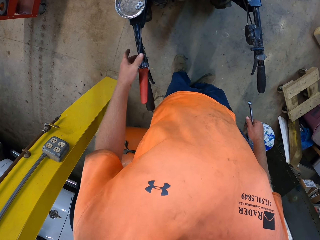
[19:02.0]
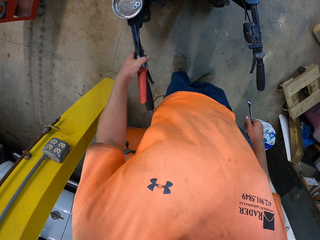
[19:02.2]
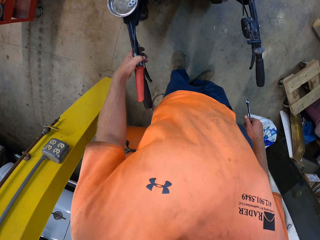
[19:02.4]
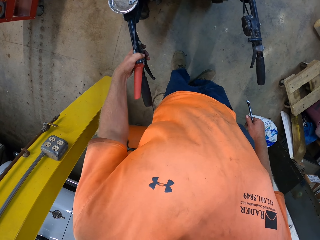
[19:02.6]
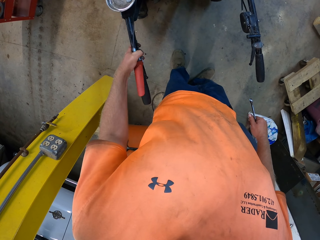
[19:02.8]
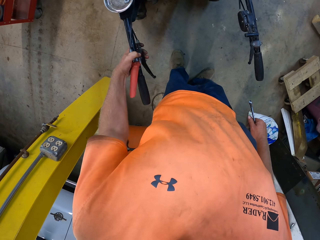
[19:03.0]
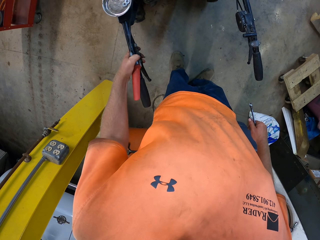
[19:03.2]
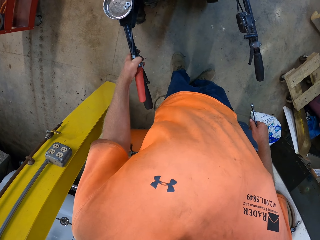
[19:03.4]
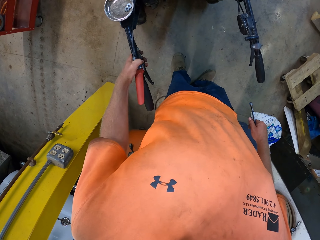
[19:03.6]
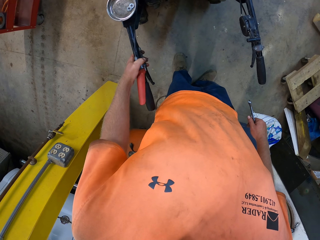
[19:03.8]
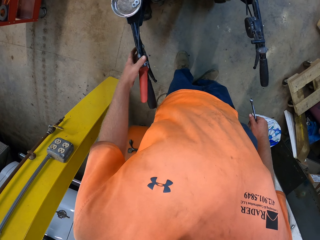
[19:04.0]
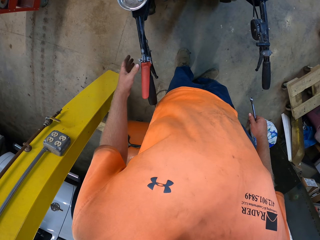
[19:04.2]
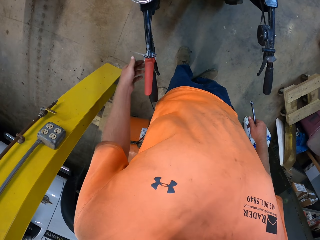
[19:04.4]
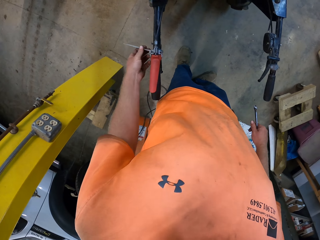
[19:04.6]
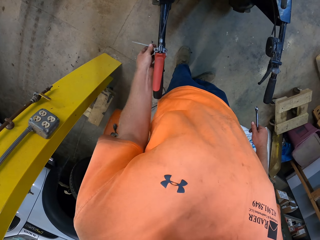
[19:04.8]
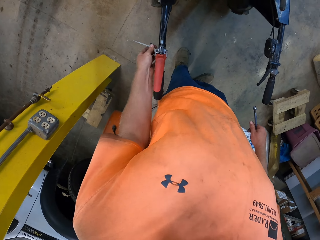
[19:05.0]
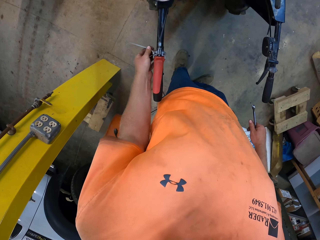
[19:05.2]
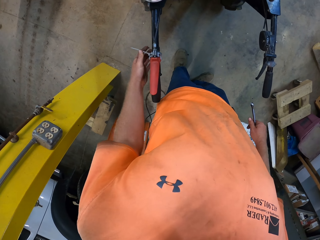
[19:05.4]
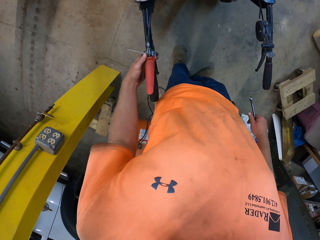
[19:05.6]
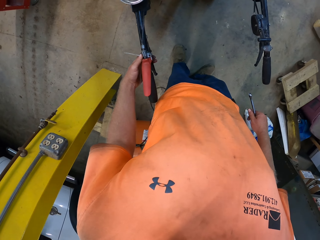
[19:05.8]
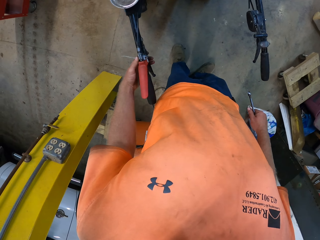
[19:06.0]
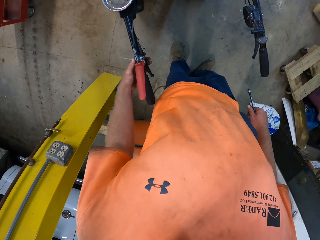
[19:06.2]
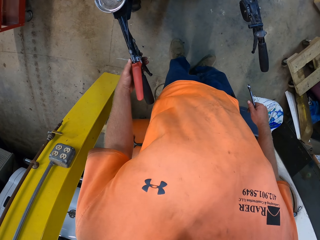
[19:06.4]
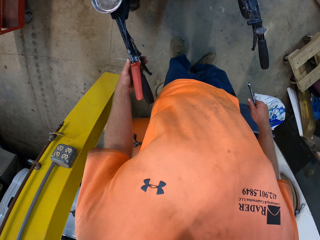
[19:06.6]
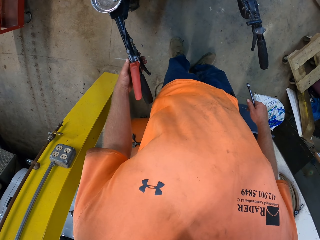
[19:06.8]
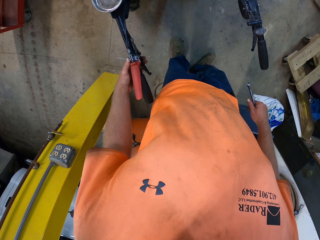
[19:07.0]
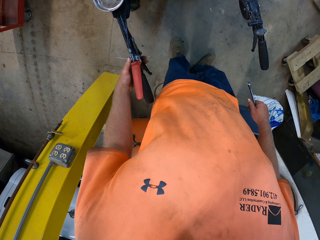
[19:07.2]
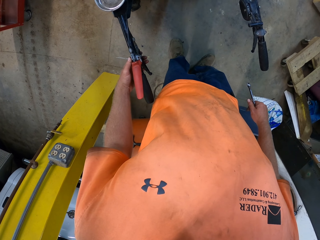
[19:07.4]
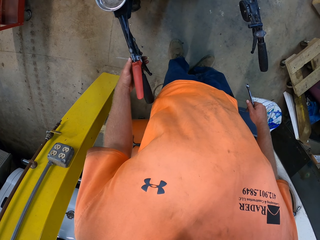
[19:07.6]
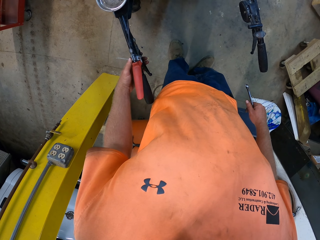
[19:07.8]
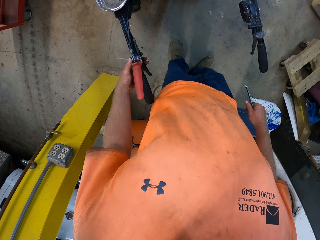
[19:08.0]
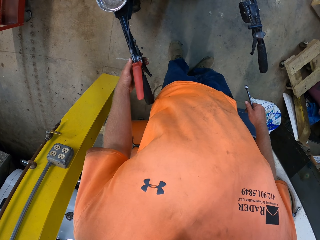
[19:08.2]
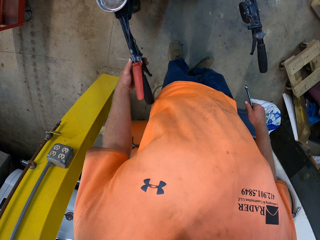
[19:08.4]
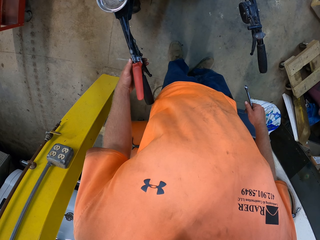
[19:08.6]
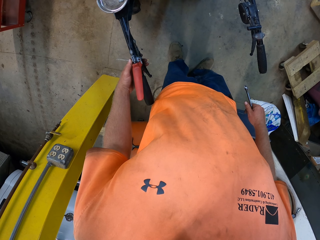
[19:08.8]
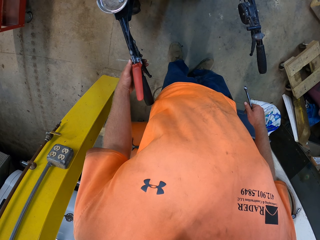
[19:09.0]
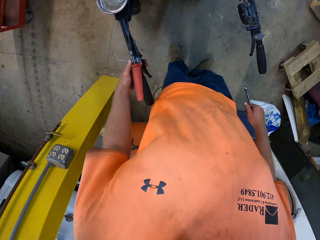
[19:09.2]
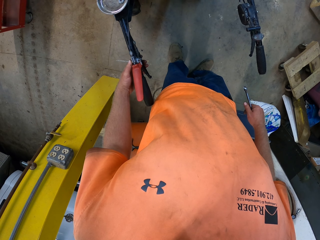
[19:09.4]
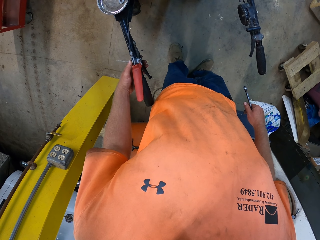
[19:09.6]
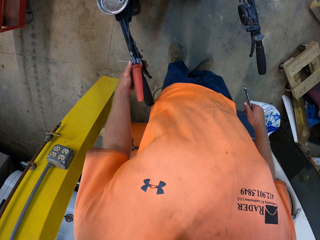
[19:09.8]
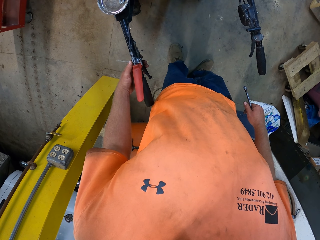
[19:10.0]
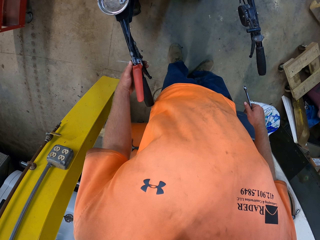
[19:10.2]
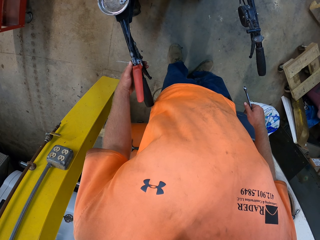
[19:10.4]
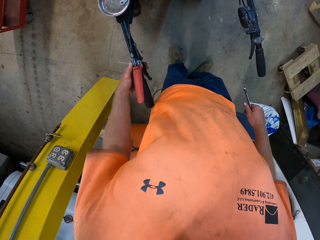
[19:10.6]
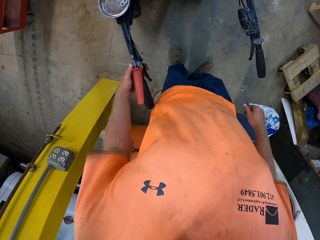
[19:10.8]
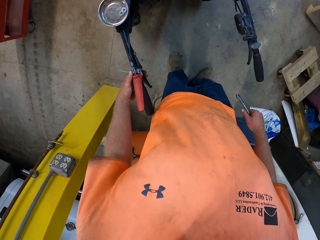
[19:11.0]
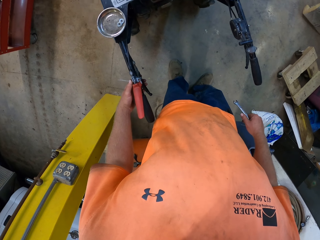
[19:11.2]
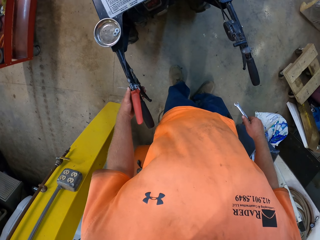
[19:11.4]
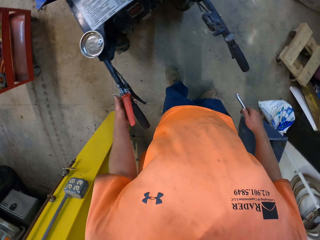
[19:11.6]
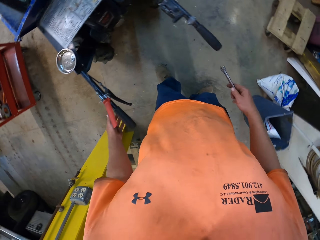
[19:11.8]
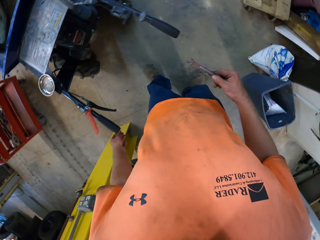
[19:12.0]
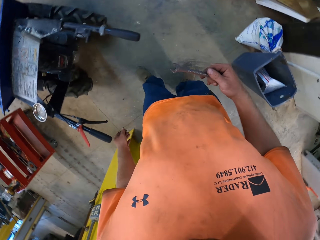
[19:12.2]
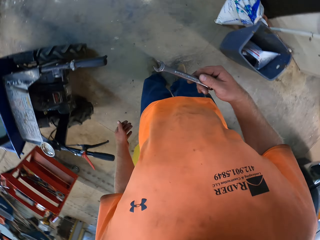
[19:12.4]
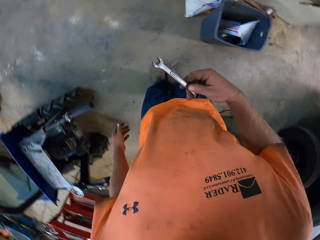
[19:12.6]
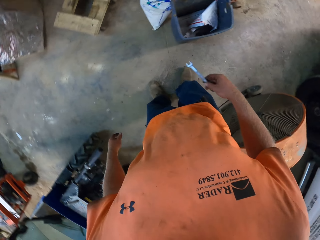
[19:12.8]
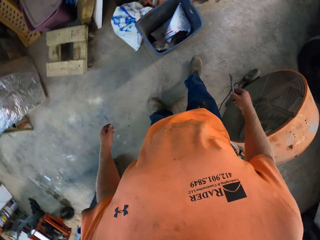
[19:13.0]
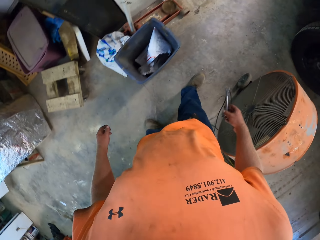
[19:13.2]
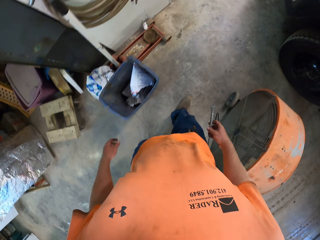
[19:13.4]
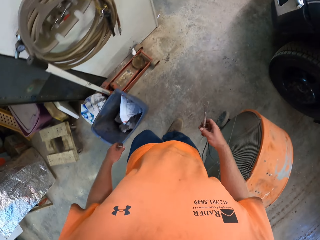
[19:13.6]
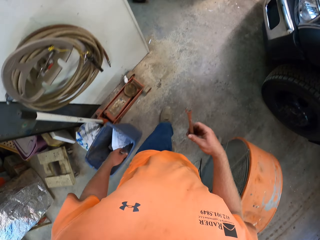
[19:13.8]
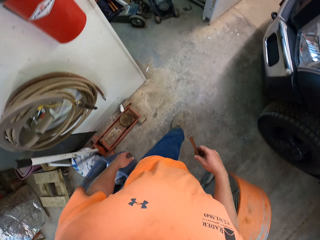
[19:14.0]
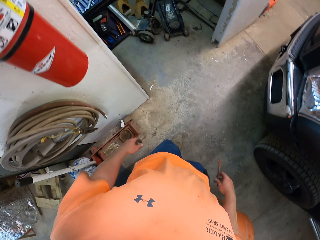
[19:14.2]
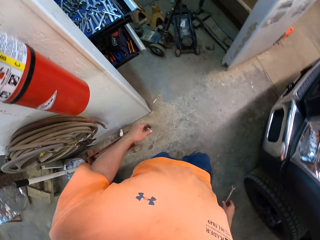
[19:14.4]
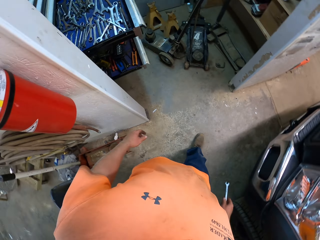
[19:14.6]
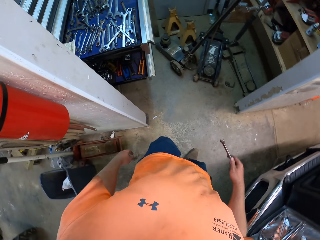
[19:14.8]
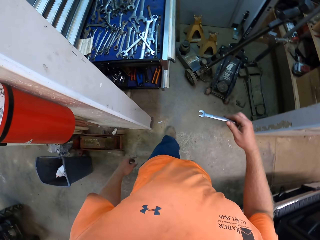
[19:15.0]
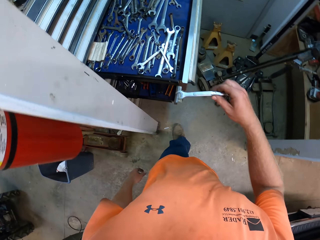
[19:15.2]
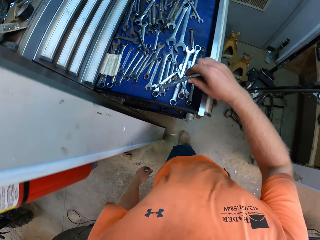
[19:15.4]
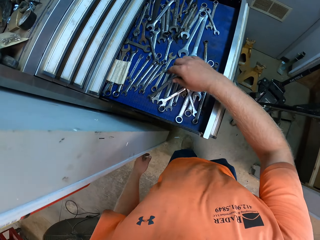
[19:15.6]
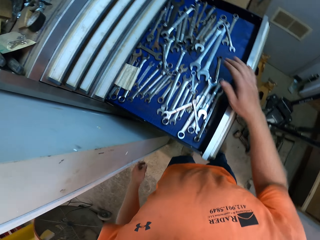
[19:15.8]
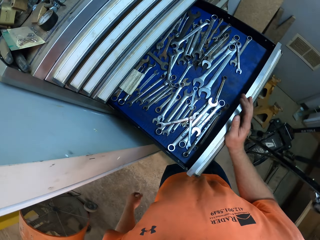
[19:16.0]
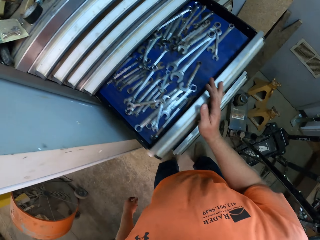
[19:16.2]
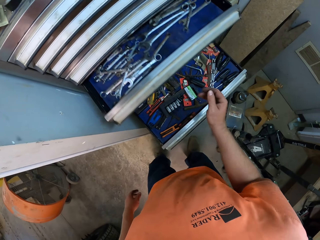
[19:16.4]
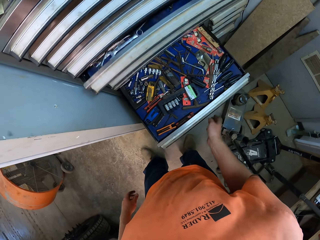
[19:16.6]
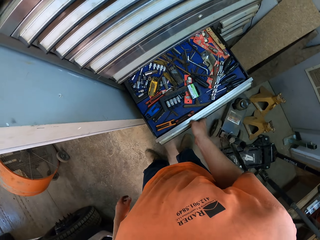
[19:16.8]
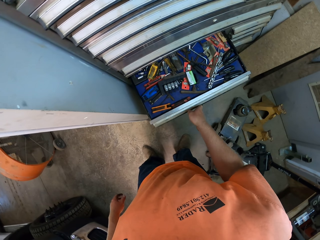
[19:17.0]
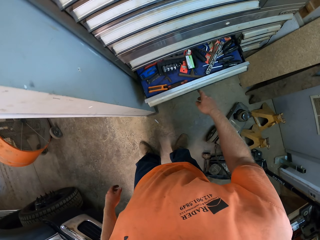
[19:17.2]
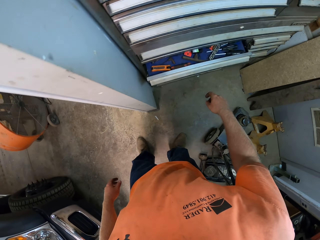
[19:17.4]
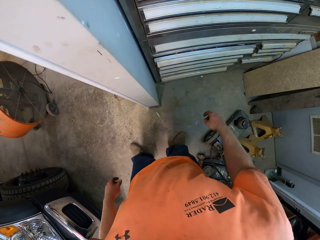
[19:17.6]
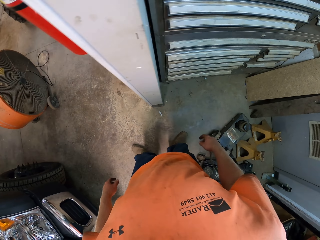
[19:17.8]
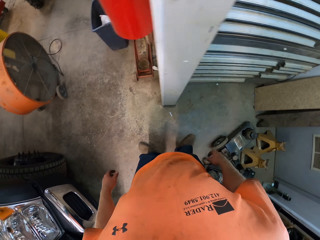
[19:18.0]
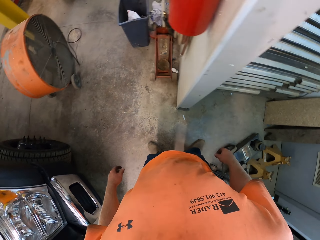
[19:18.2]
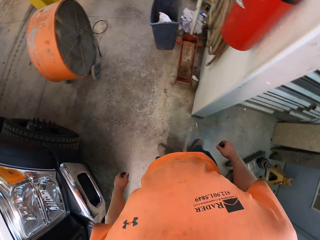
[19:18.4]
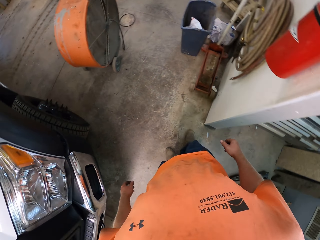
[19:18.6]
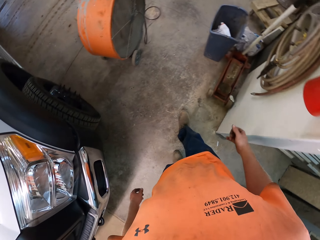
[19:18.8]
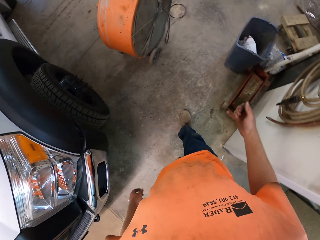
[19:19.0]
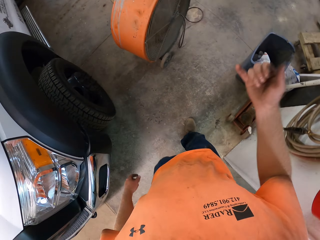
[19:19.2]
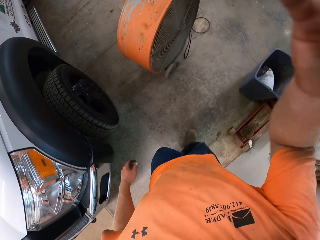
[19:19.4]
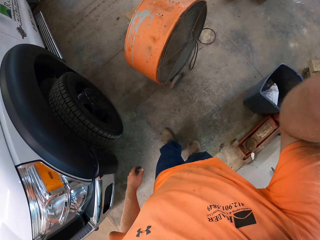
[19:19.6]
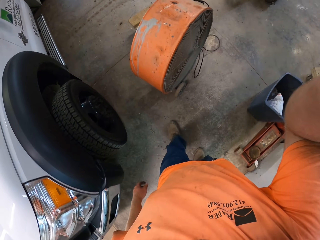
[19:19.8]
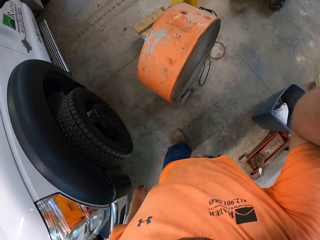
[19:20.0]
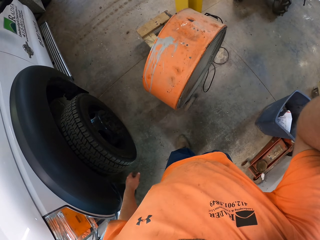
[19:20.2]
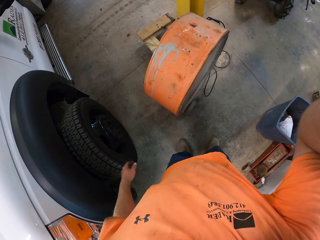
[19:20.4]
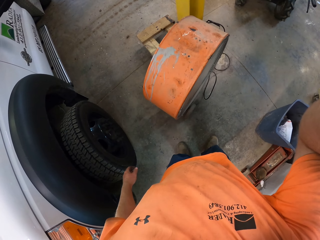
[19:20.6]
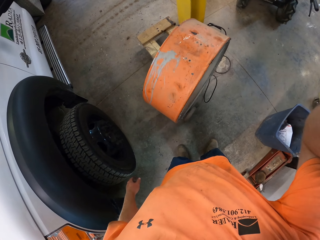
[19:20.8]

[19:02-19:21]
The camera wearer holds the handlebar of the mini dumper with his left hand. He turns the handlebar of the mini dumper with his left hand. He holds the adjustable tie strap around the handlebar of the mini dumper with his left hand. He touches the adjustable tie strap. He holds the handlebar of the mini dumper with his left hand. He walks towards the toolkit. He places the spanner inside the drawer of the tool cabinet with his right hand. He closes the drawer of the tool cabinet with his right hand. He closes it again. He touches a camera on his head with his right hand. He puts his hand up.
